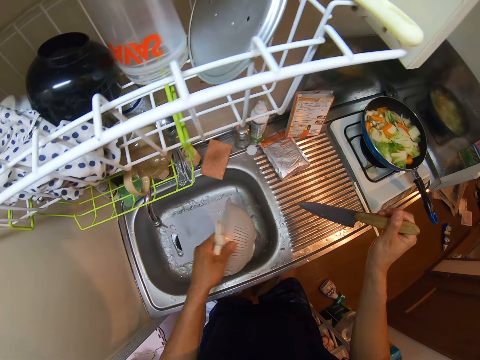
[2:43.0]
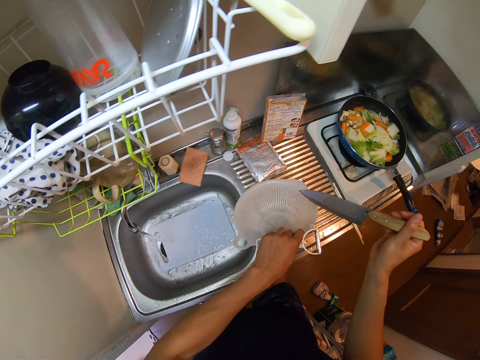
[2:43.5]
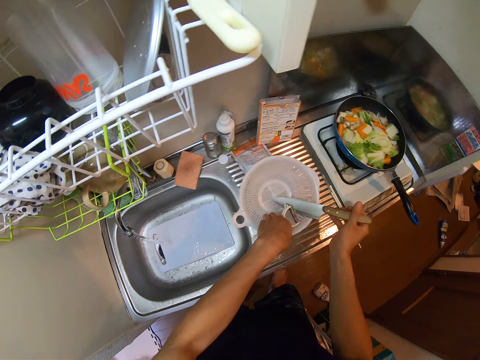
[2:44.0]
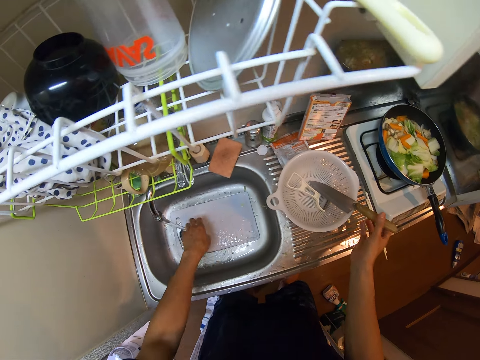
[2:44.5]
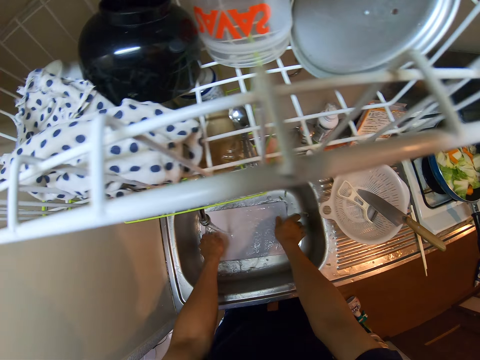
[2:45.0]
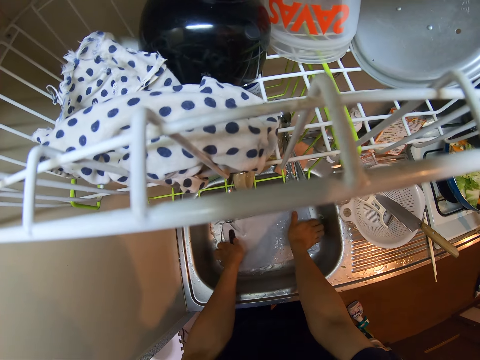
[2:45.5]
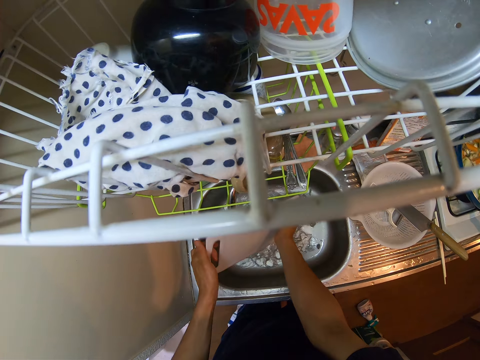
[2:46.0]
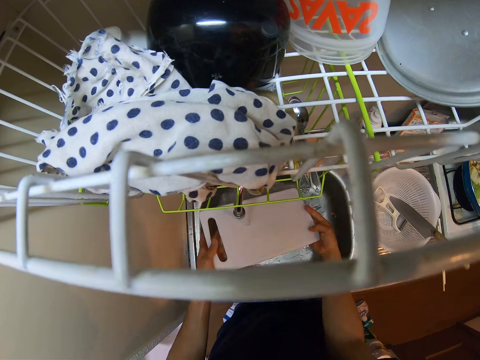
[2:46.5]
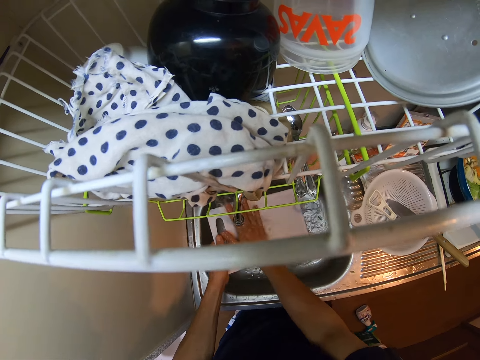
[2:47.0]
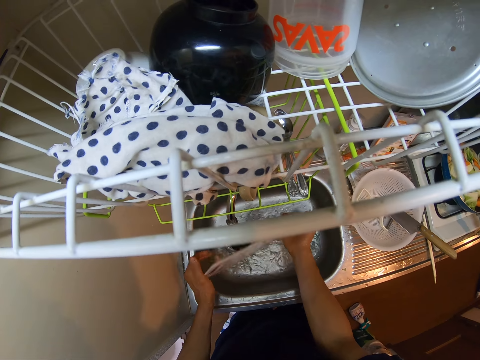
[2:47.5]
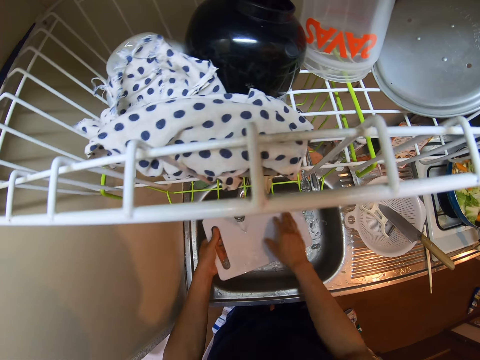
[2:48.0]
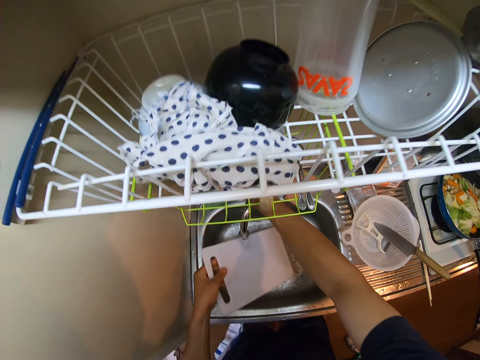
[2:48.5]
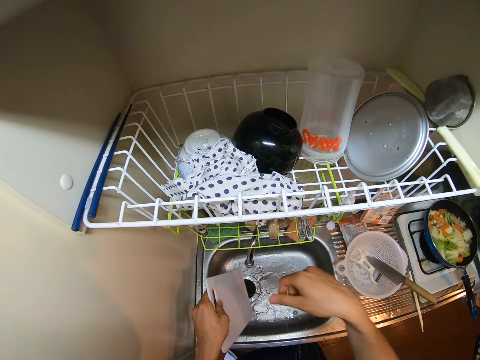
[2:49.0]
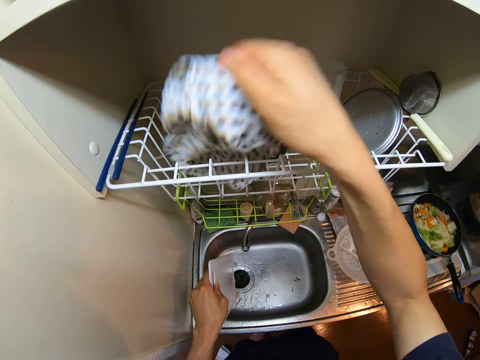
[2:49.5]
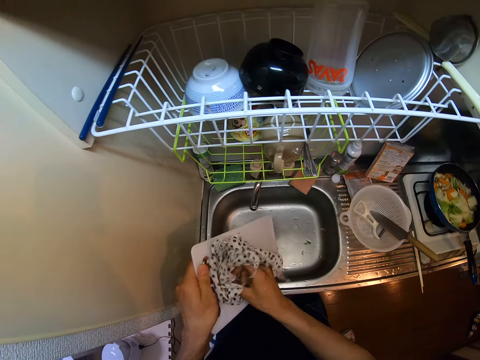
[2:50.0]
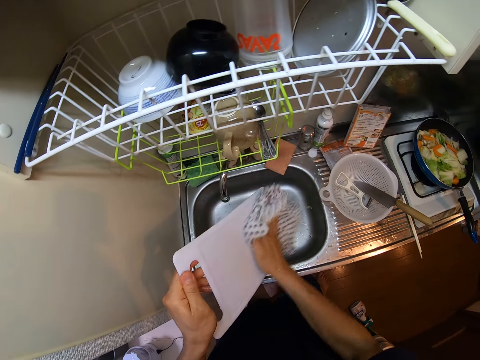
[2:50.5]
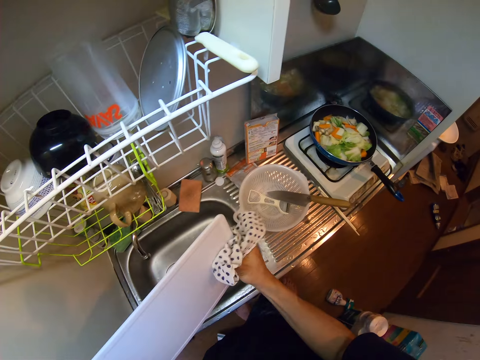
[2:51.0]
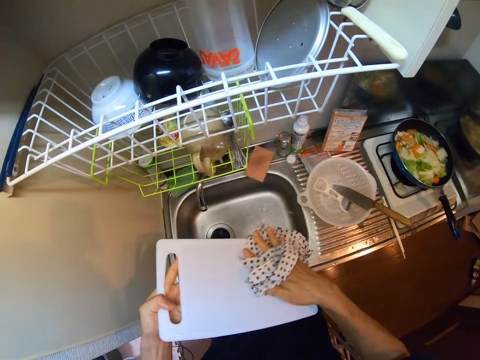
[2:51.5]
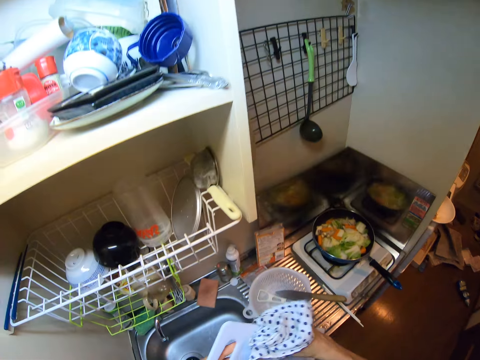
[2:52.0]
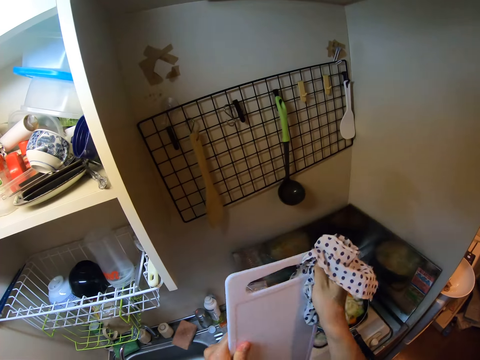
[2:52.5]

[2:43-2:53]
The camera wearer puts the sieve dish on the countertop with his left hand. He puts the knife in the sieve dish on the countertop. He puts the vegetable peeler in the sieve dish on the countertop. He rinses the chopping board in the sink with water from the tap. He closes the faucet. He picks up a cloth or kitchen towel from a rack with his right hand. He wipes the chopping board with the kitchen towel.

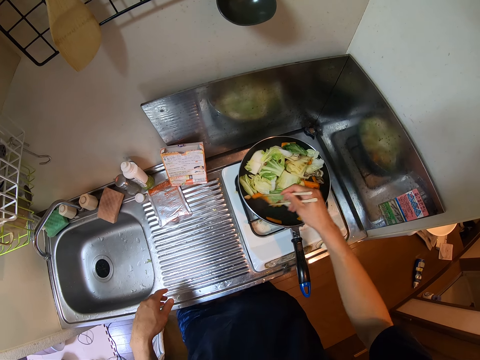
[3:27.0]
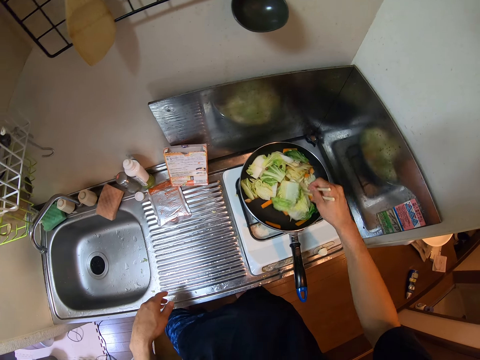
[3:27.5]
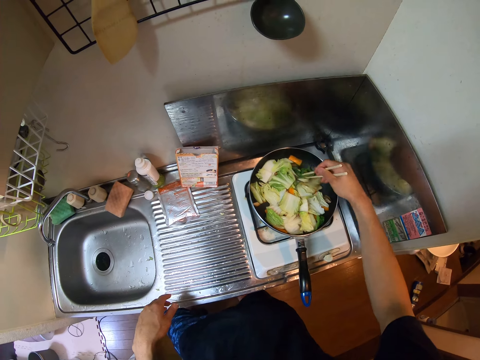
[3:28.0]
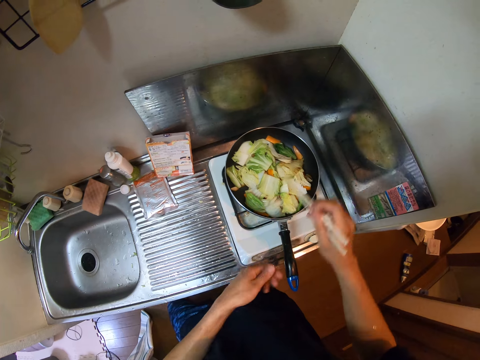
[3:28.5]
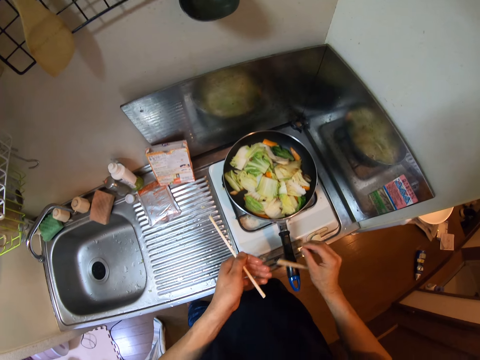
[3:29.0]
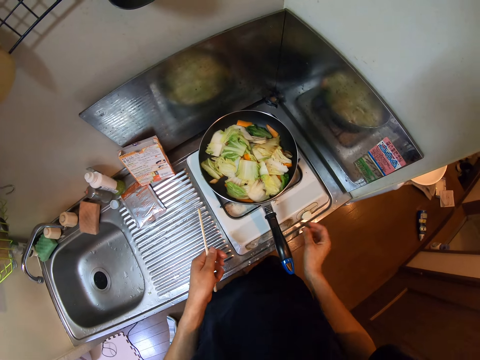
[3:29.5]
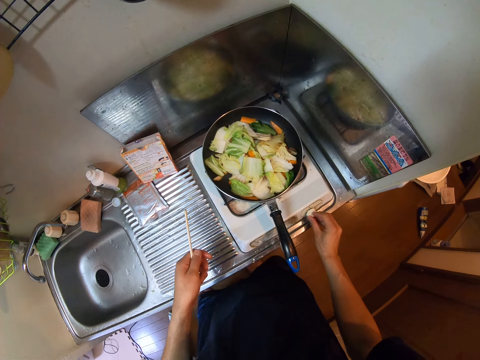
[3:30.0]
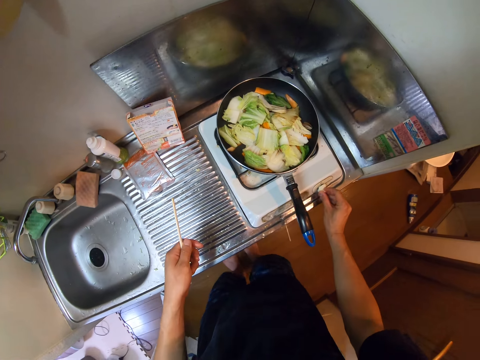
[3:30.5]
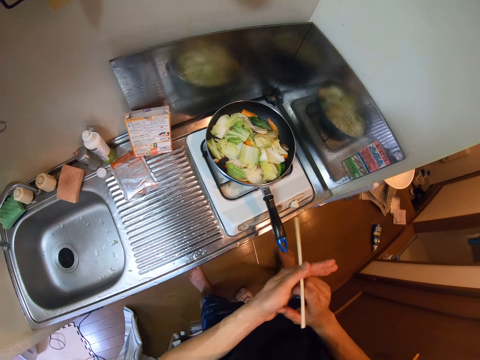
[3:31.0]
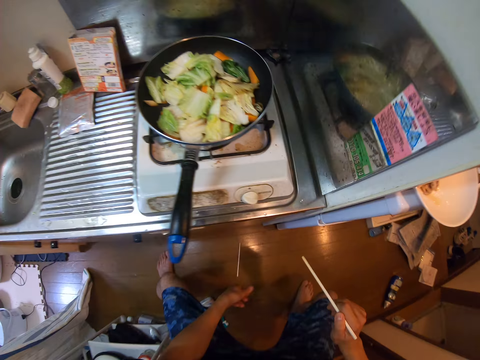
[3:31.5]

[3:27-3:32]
The camera wearer moves the chopsticks from his right hand to his left hand. He holds the chopstick. He reduces the gas cooker flame with his right hand.

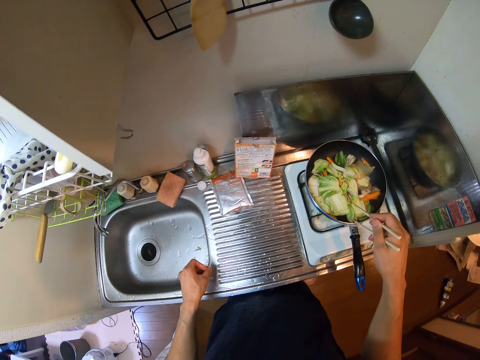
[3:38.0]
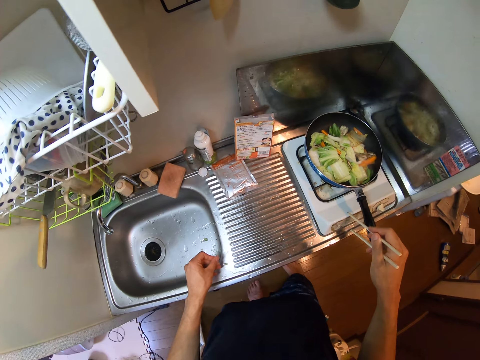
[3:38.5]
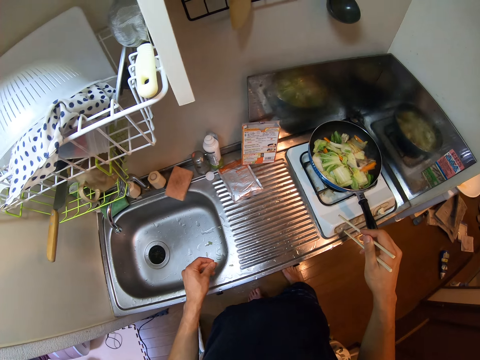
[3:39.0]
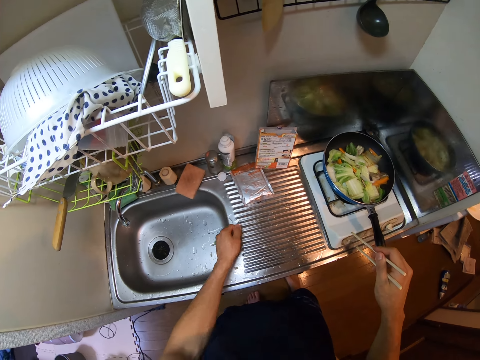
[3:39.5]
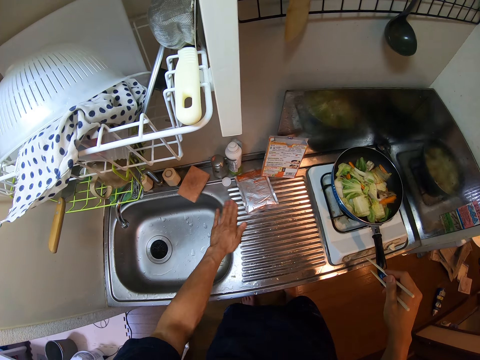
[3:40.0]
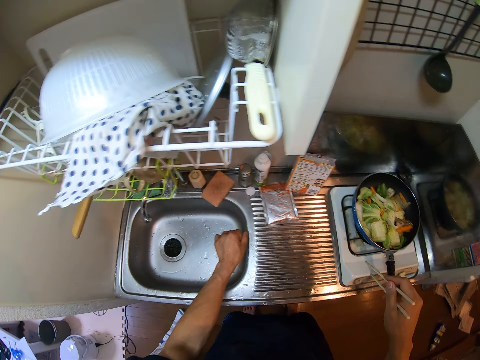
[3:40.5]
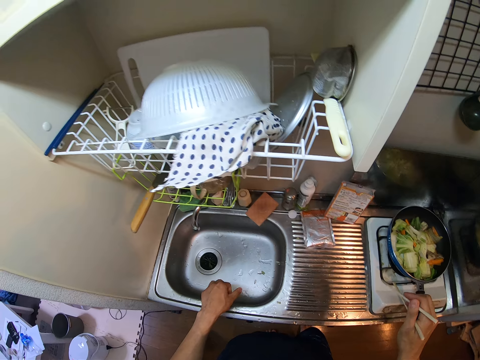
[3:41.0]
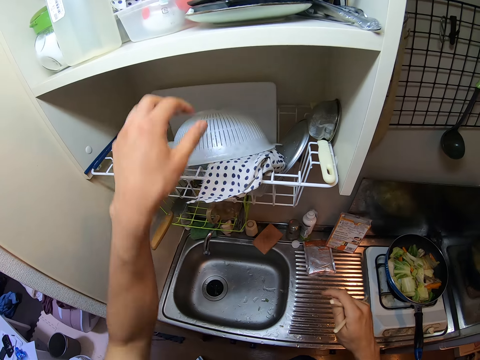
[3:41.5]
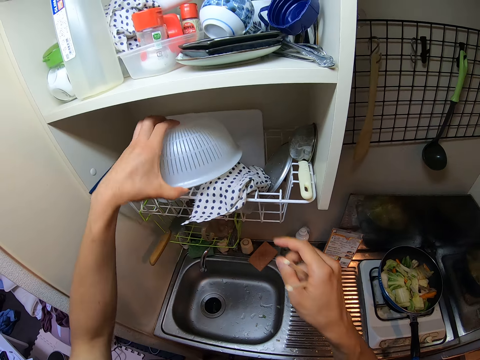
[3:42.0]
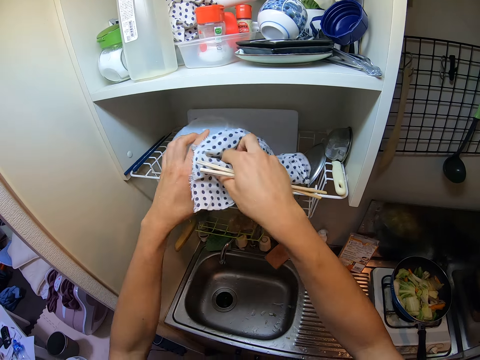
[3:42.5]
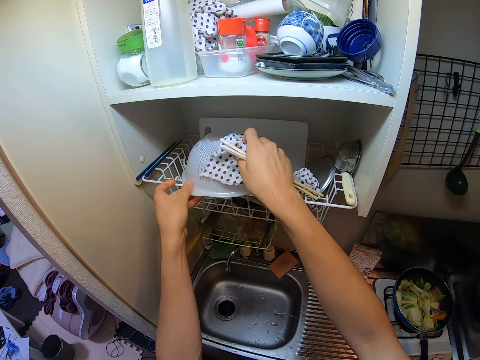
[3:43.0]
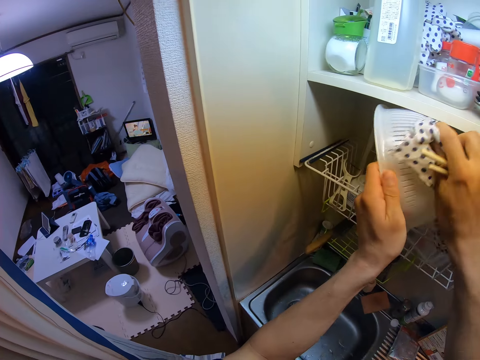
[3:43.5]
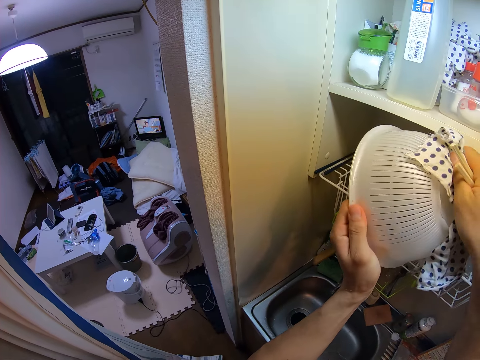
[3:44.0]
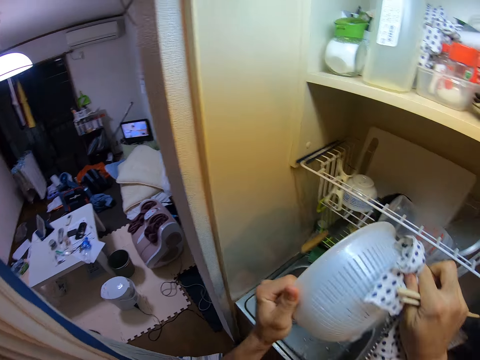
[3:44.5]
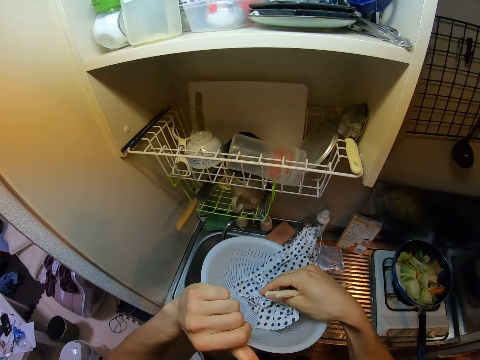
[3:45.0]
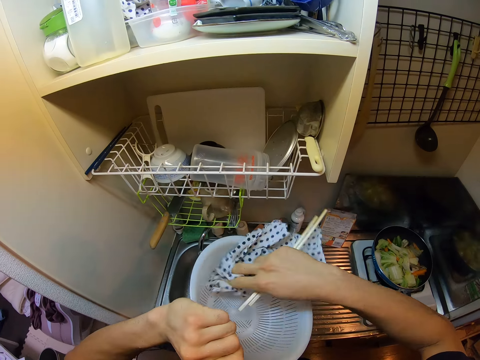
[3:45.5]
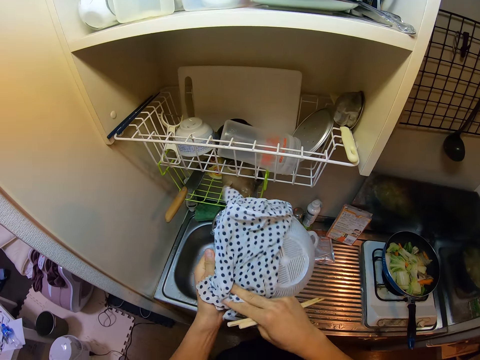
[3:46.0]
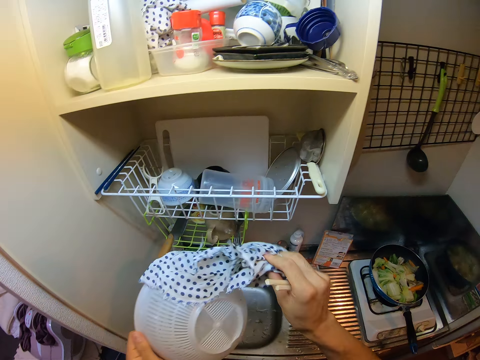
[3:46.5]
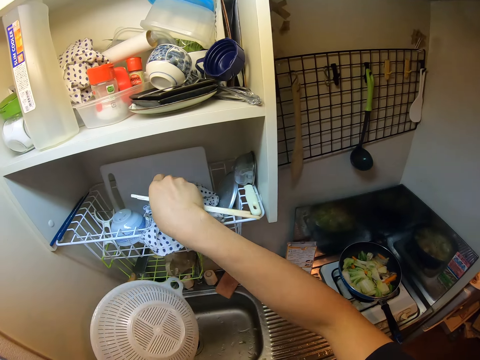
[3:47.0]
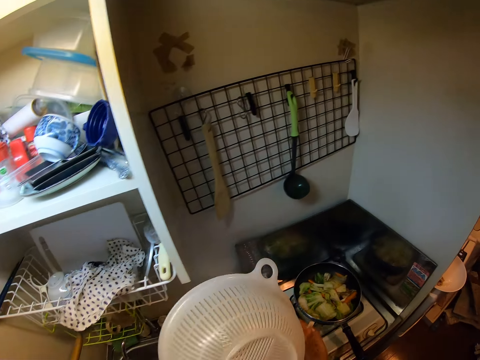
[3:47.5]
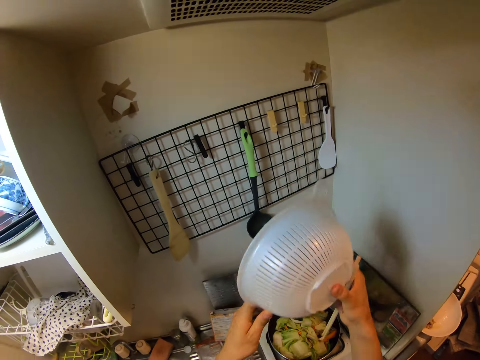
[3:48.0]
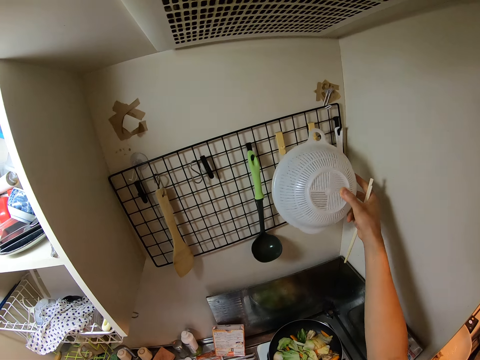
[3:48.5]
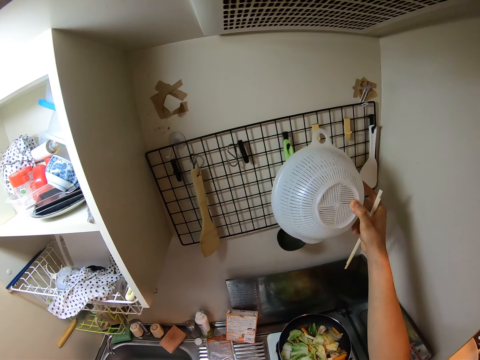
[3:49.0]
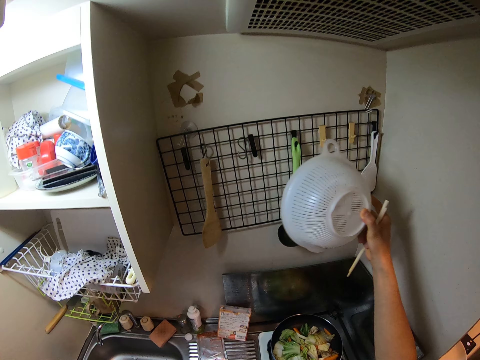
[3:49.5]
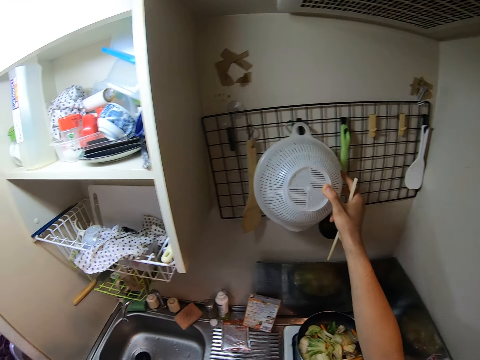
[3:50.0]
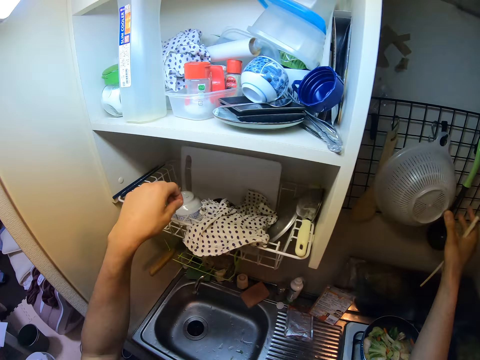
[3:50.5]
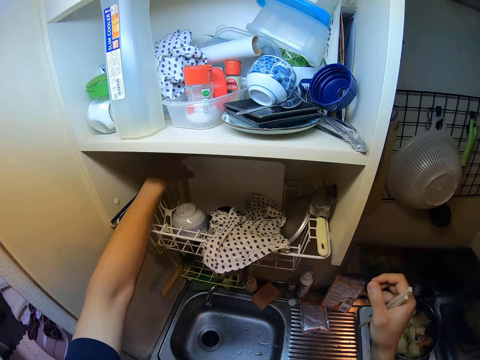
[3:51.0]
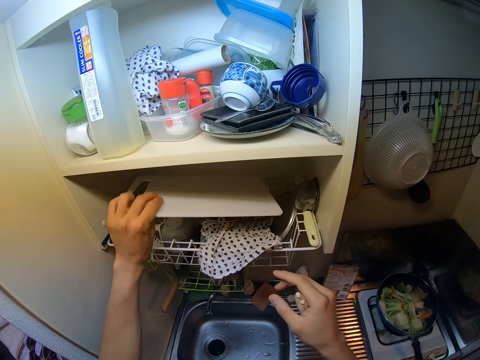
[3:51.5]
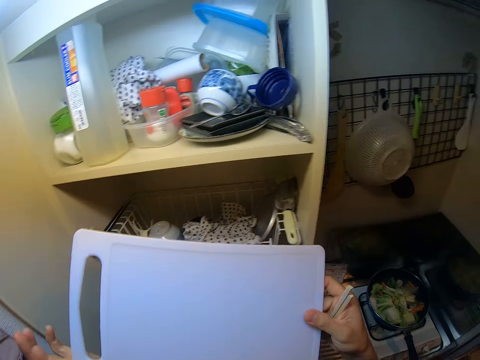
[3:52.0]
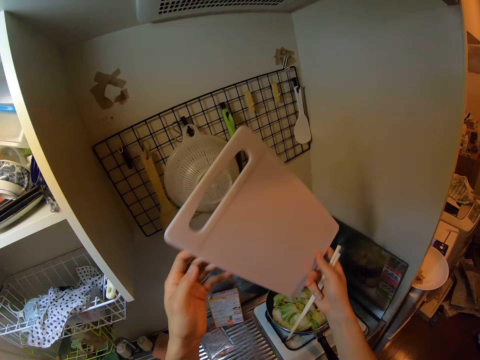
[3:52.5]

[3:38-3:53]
The camera wearer looks at the cooking pan. He twists fingers. He wipes the sink with his hand. He walks around the kitchen. He picks a sieve dish on the shelf. He picks a kitchen towel on the shelf. He wipes the sieve dish on the shelf with the kitchen towel. He turns around. He wipes the sieve dish on the shelf with the kitchen towel again. He puts the kitchen towel on the shelf. He holds the sieve dish. He moves the sieve dish on a wire mesh wall hanger. He hangs the sieve dish on the wire mesh wall hanger. He carries the tray from the rack with his left hand.
